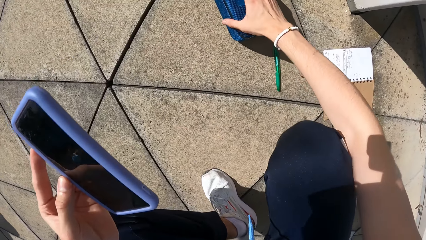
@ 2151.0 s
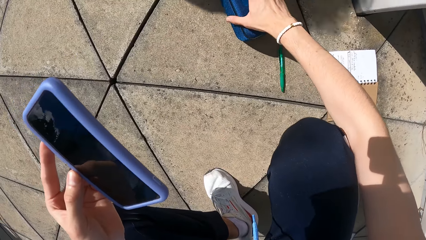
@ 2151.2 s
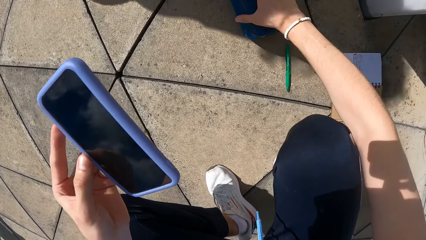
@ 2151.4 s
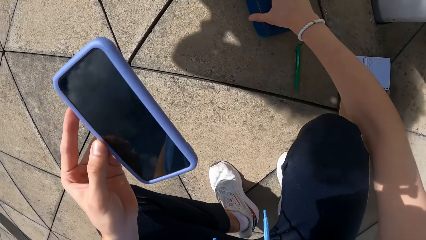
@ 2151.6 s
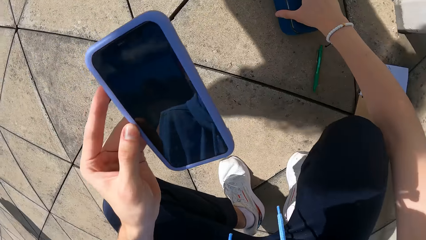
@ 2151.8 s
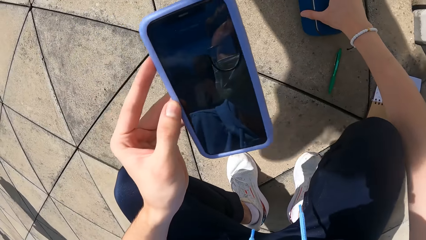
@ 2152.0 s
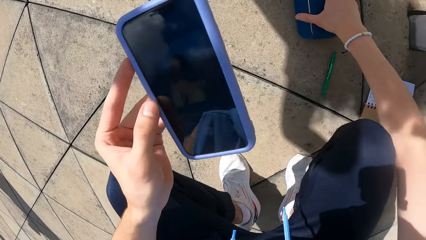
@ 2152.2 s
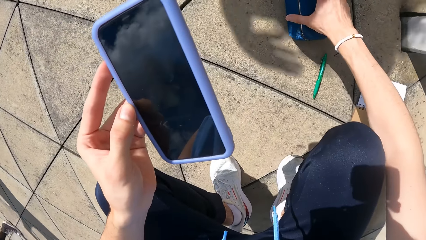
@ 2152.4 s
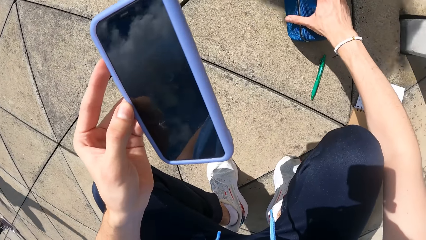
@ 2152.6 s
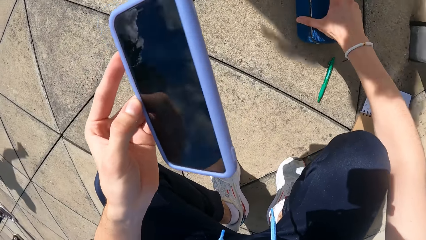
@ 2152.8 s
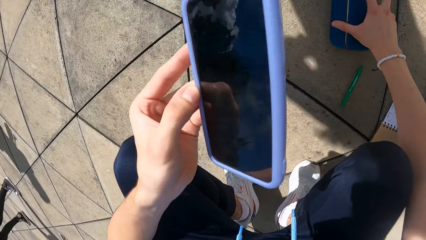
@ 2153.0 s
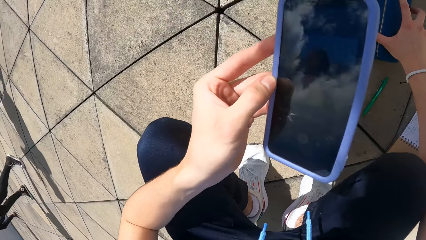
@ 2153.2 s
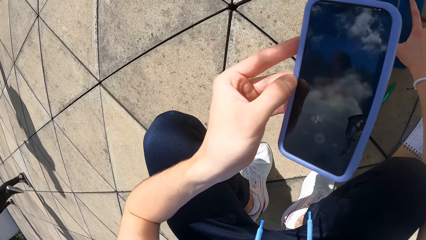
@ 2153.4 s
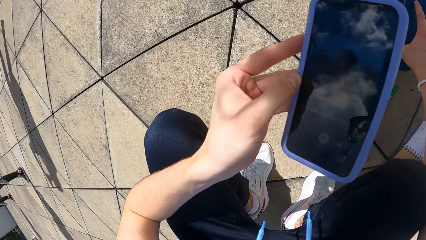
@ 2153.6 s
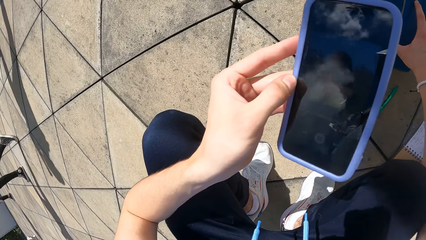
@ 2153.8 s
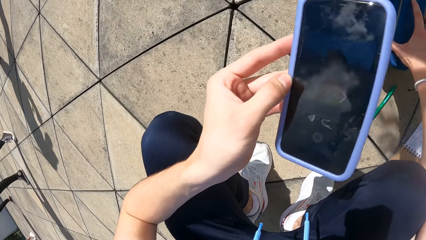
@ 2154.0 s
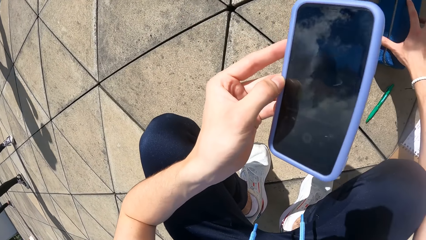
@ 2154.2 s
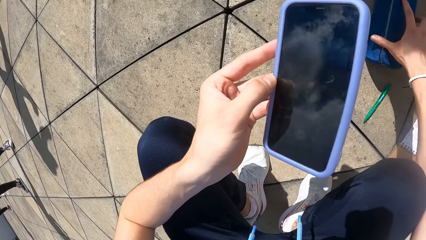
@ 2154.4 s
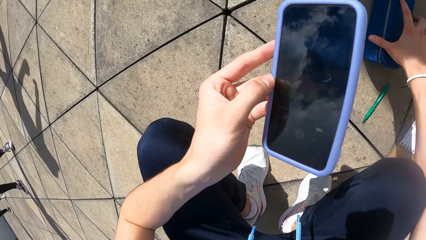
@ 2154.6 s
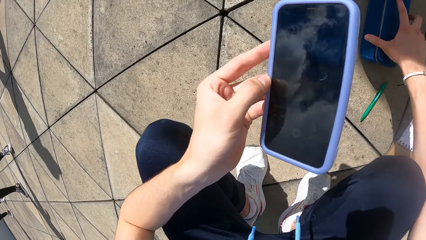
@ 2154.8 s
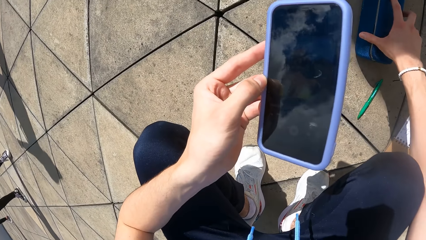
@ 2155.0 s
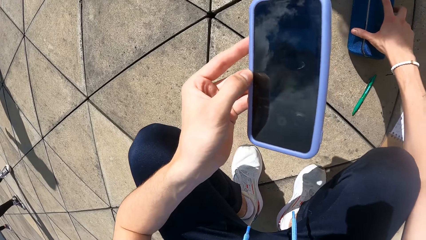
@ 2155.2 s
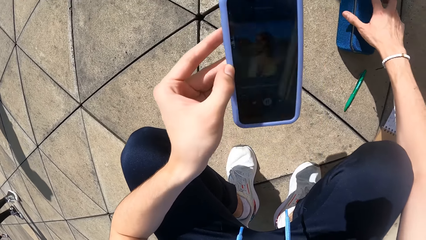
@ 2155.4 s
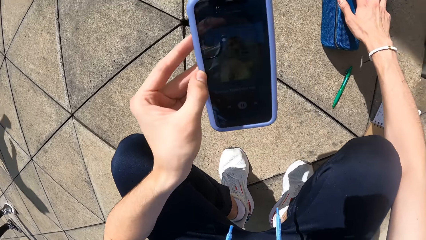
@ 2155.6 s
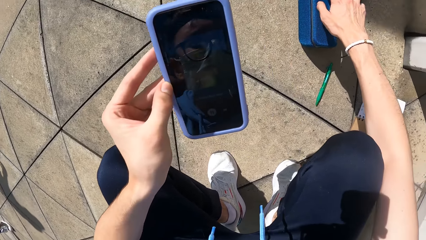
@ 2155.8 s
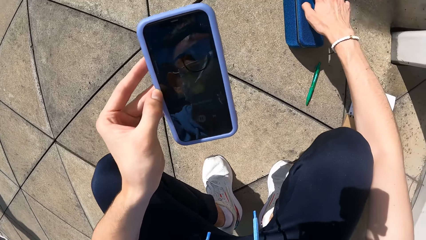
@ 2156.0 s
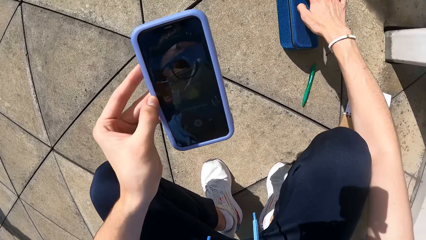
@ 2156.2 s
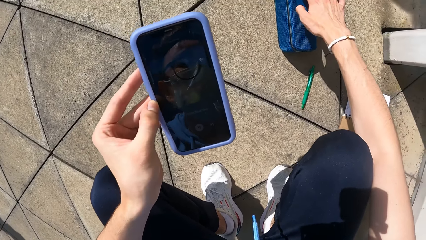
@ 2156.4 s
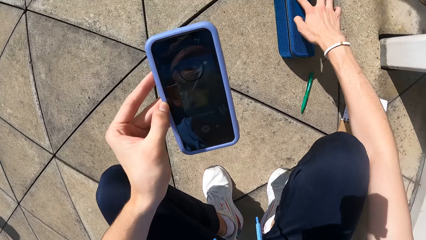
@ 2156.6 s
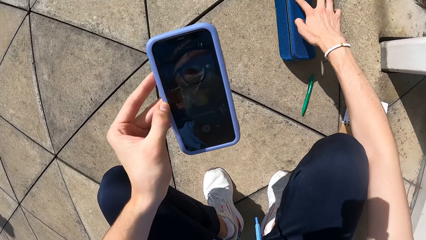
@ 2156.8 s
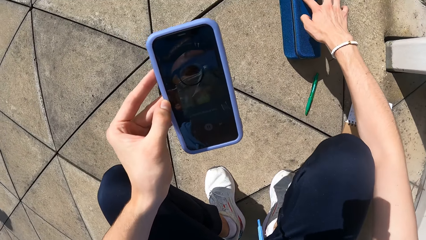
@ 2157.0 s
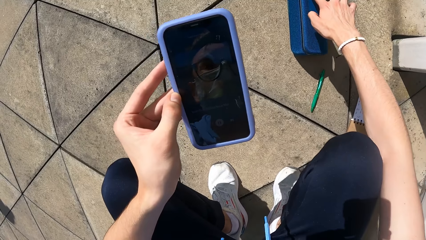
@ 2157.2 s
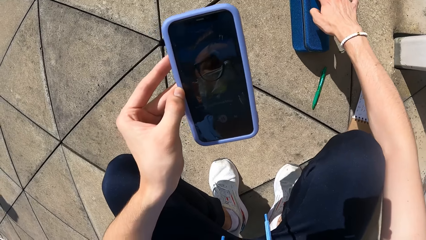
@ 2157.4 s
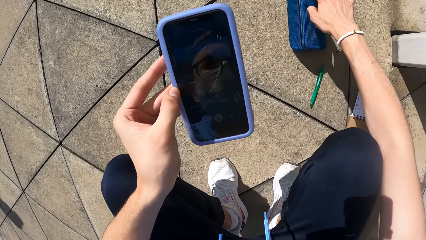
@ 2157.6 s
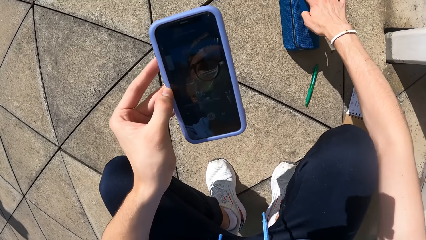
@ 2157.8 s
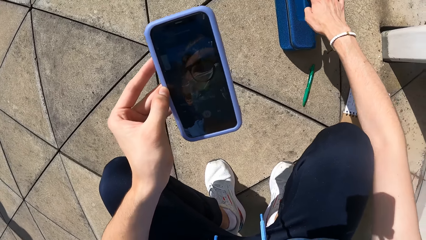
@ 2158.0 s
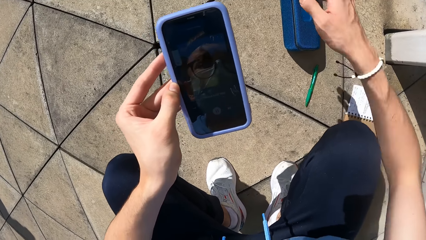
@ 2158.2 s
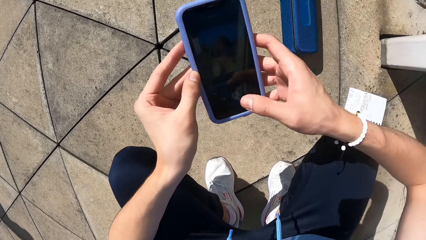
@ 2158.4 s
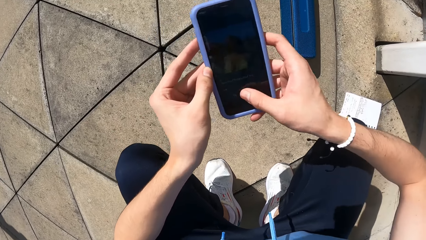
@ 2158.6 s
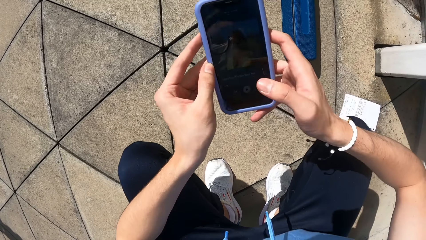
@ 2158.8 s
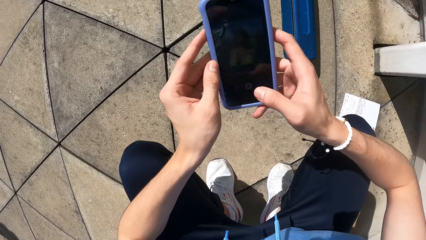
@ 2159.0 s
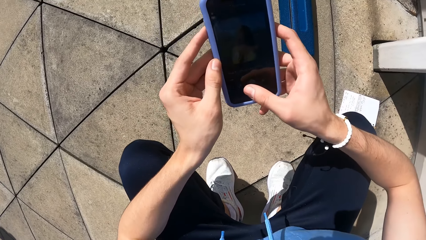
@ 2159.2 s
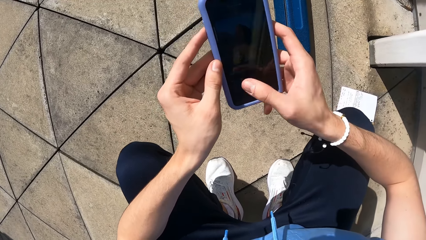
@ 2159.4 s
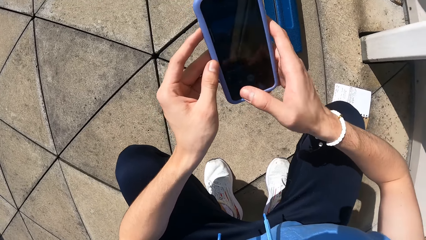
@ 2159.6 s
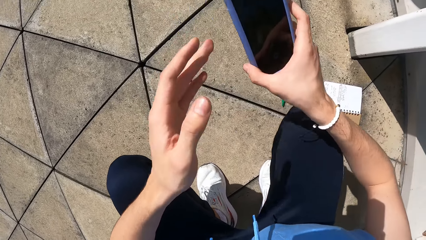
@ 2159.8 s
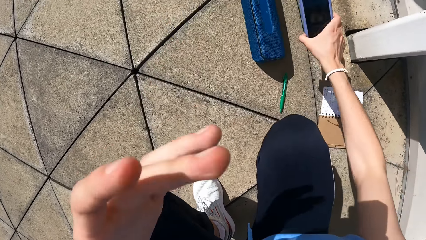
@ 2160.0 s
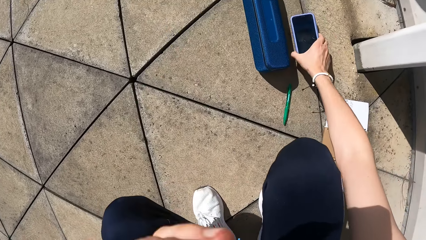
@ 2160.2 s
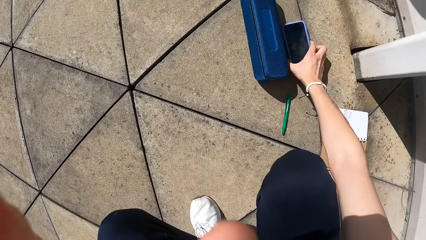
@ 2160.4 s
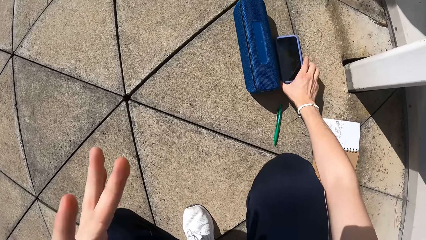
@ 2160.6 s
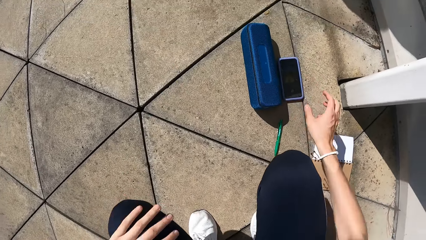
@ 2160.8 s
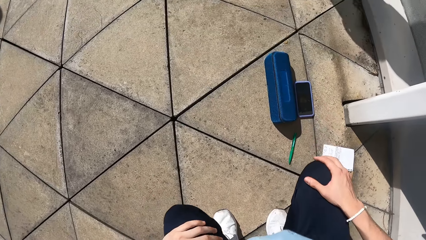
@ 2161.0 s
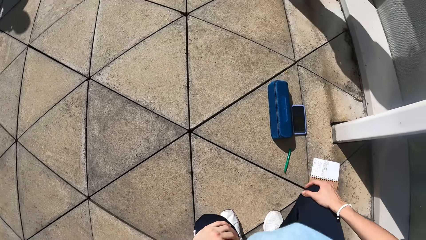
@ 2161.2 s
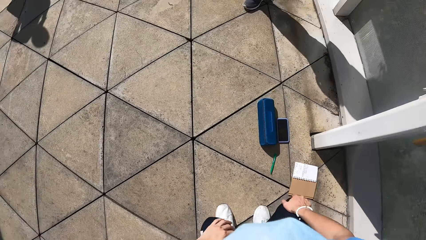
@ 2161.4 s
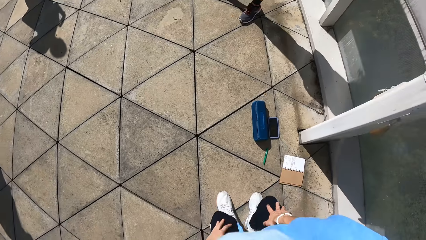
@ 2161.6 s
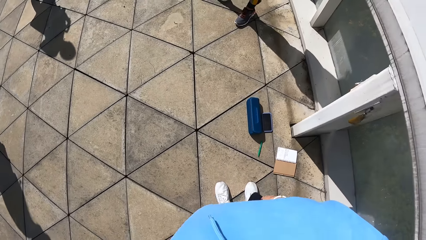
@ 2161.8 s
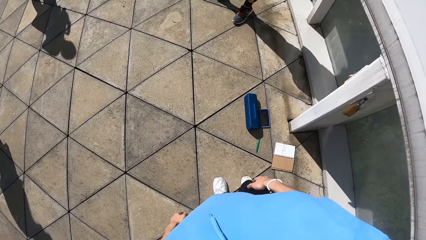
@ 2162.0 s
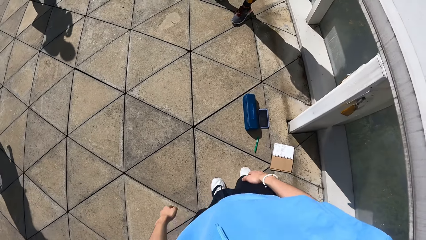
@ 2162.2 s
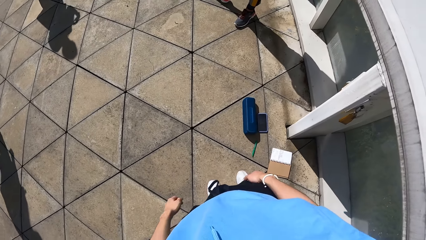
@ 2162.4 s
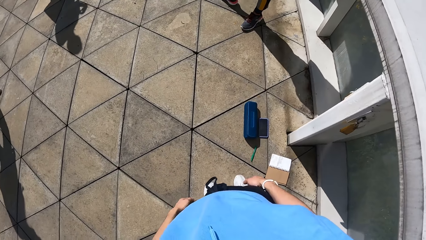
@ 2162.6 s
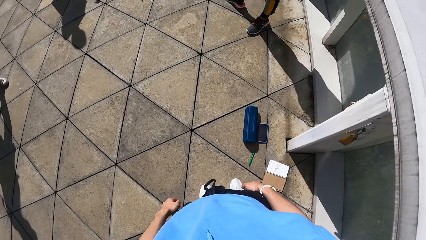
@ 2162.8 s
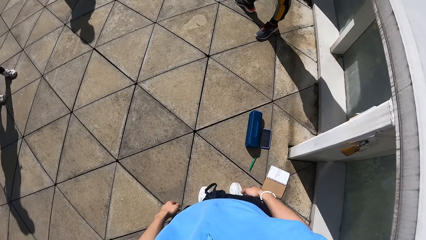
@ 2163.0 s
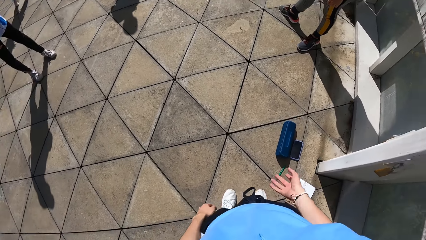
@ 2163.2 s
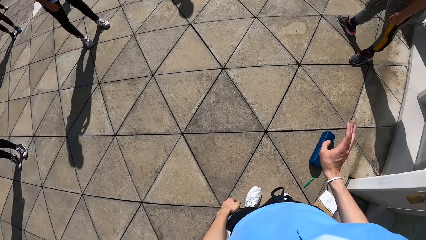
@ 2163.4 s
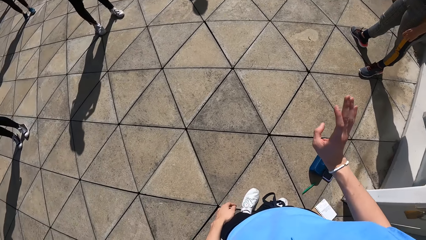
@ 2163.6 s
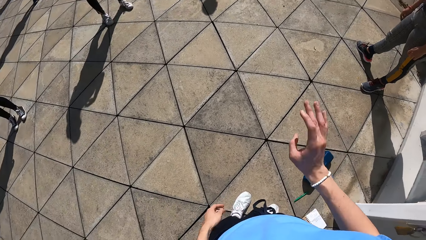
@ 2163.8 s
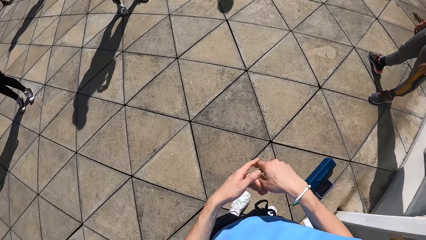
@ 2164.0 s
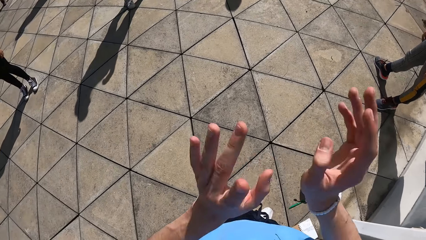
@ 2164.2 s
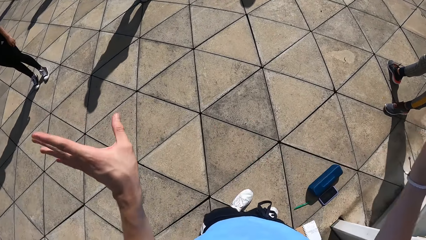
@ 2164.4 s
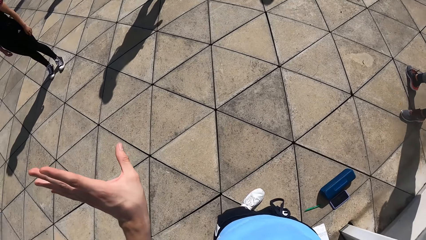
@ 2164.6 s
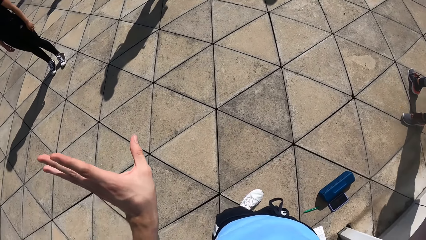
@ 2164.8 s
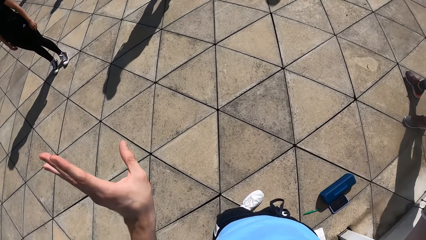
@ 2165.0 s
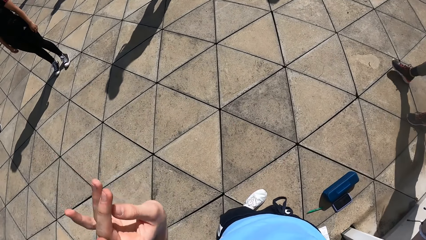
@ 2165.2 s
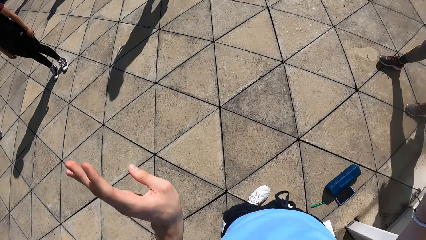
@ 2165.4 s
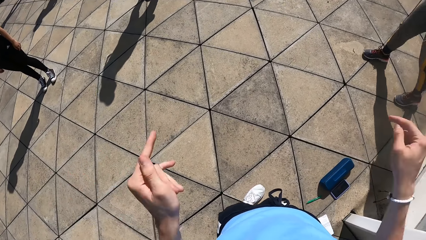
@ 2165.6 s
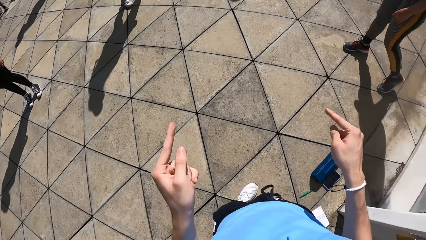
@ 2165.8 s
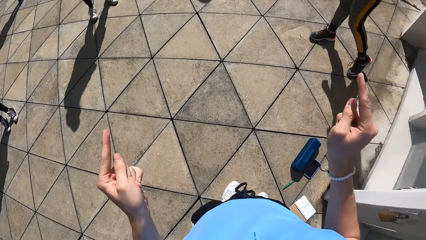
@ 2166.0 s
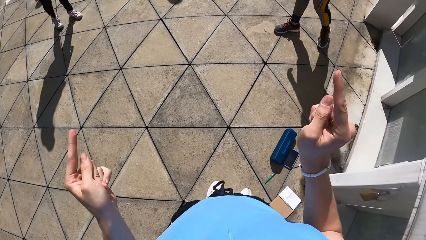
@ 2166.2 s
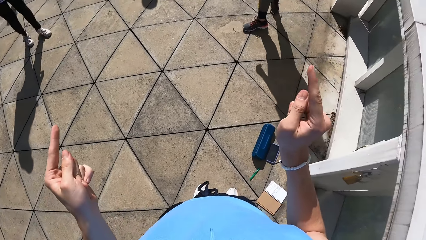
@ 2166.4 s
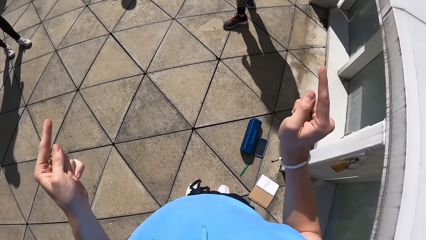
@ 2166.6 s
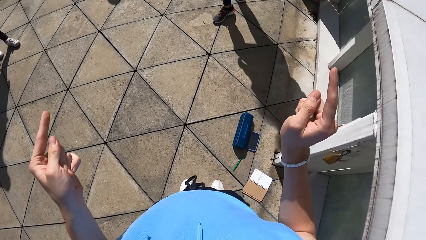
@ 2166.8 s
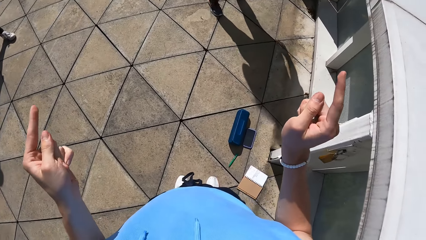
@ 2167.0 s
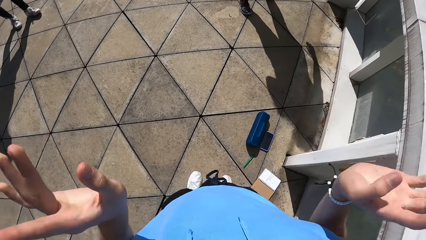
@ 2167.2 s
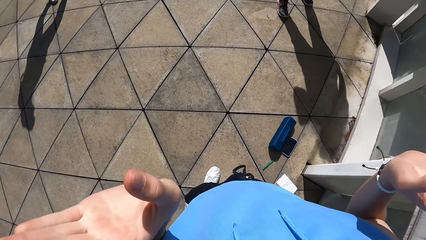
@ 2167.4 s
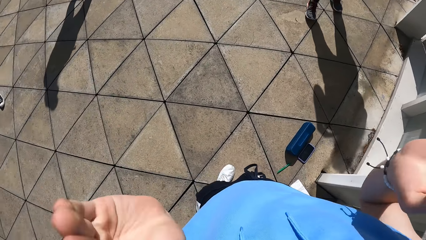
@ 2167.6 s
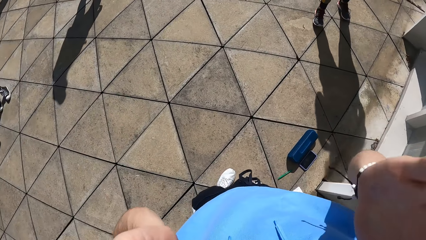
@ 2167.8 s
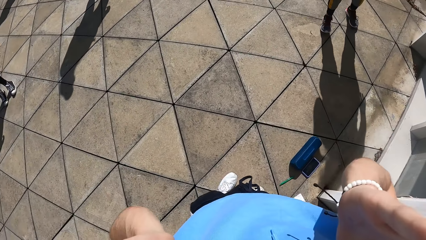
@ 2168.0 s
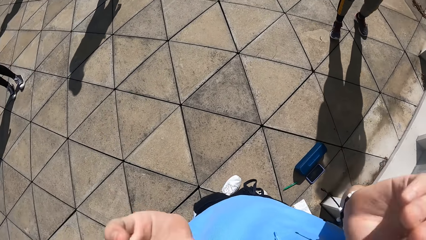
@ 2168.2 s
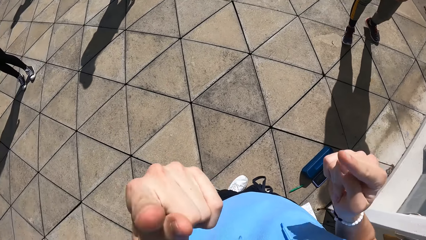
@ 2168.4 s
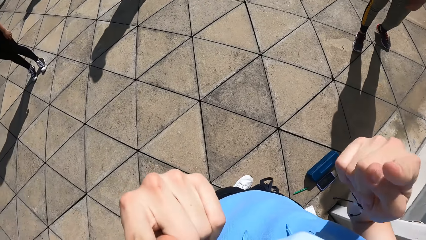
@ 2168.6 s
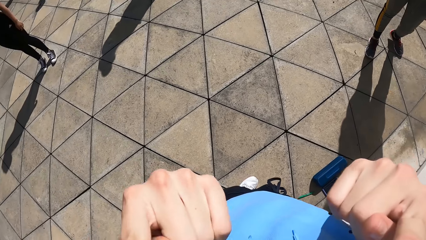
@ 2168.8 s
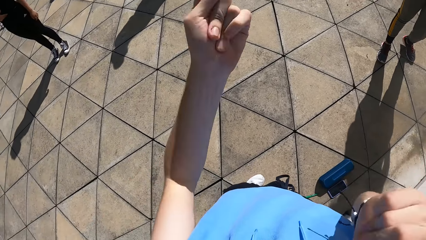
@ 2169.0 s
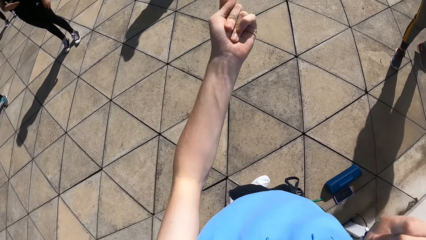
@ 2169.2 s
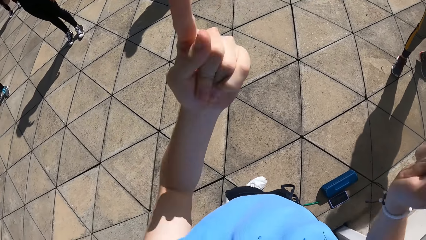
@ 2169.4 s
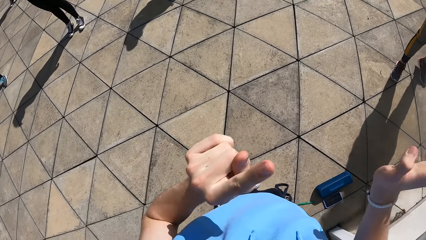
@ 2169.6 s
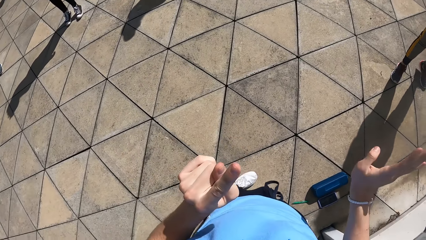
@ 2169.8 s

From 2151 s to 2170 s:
The camera wearer holds a speaker. She presses the button on the bluetooth speaker with her right hand. She operates the bluetooth with her right hand. She drops the phone in her right hand on the floor. She gesticulates with both hands.
